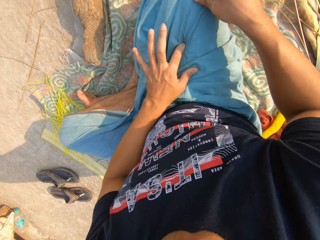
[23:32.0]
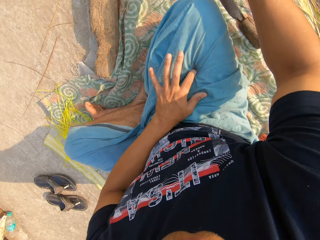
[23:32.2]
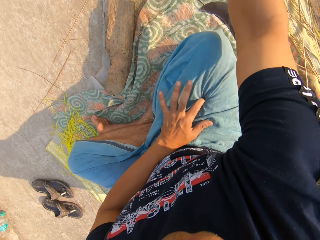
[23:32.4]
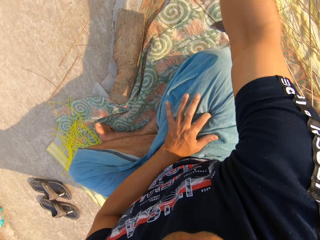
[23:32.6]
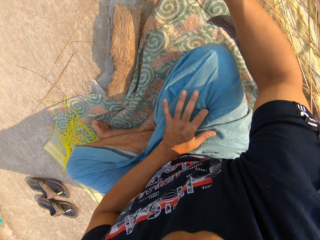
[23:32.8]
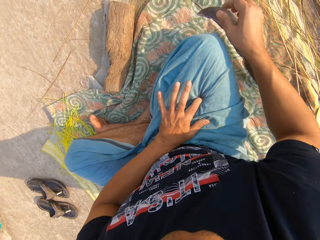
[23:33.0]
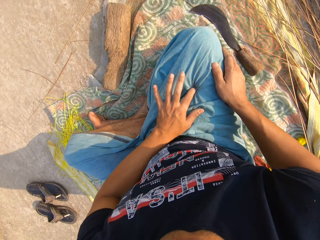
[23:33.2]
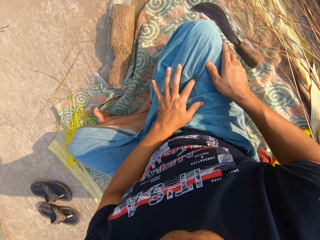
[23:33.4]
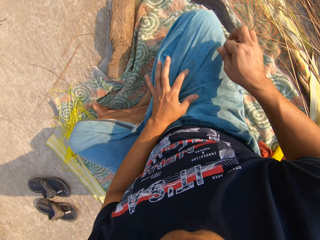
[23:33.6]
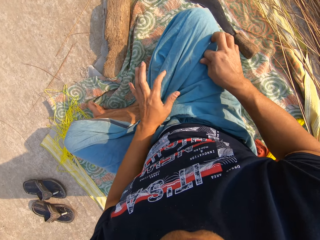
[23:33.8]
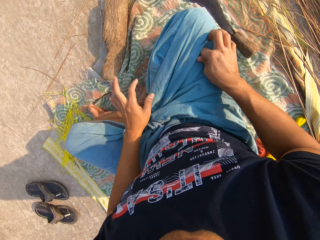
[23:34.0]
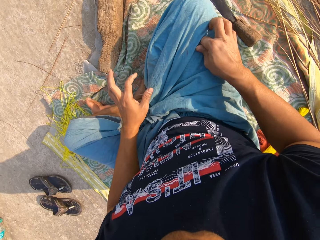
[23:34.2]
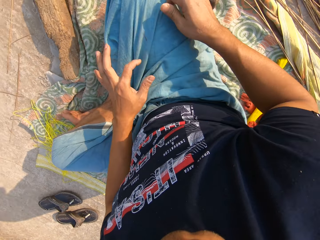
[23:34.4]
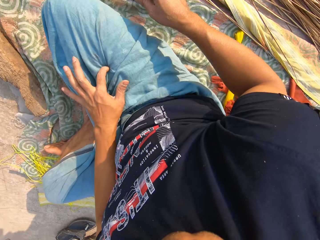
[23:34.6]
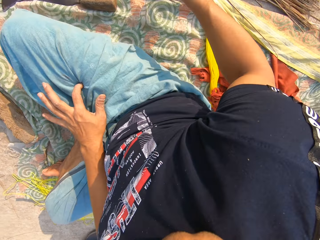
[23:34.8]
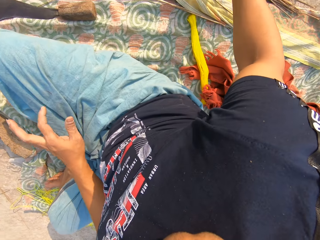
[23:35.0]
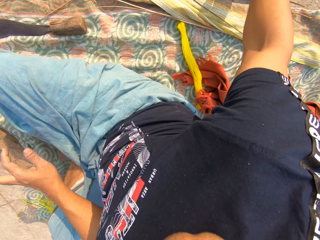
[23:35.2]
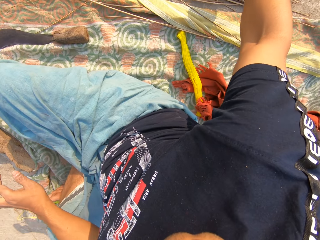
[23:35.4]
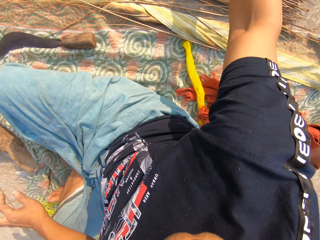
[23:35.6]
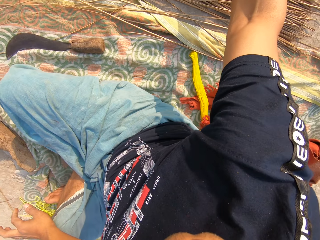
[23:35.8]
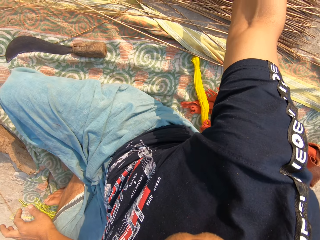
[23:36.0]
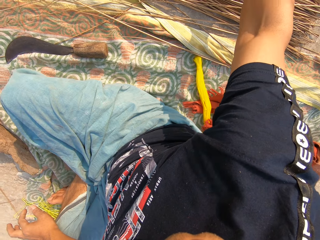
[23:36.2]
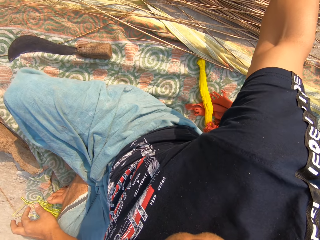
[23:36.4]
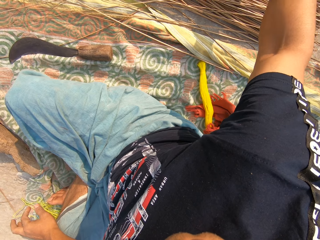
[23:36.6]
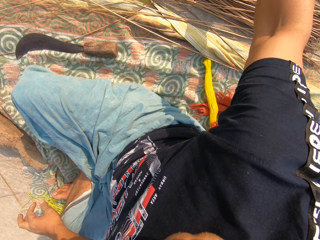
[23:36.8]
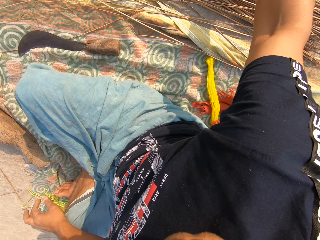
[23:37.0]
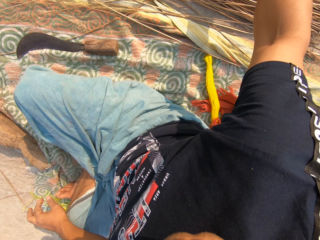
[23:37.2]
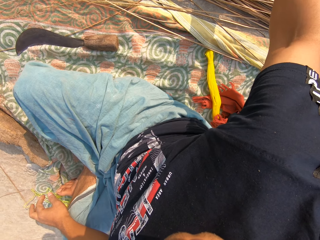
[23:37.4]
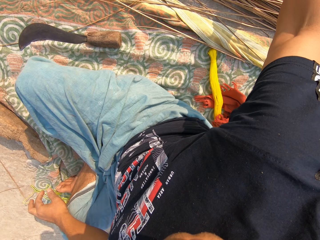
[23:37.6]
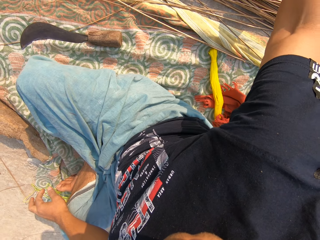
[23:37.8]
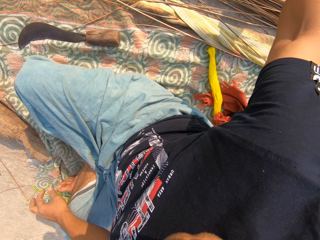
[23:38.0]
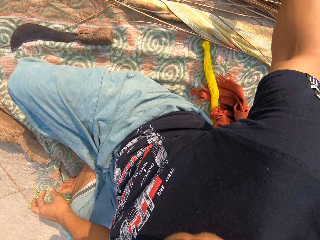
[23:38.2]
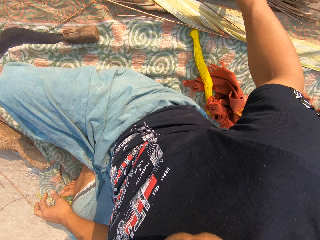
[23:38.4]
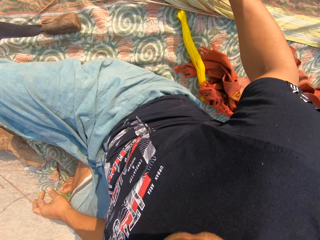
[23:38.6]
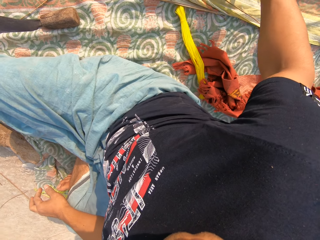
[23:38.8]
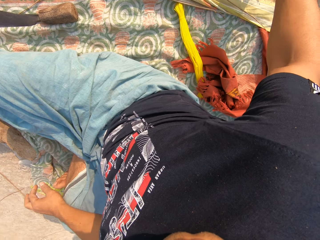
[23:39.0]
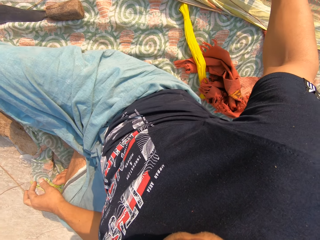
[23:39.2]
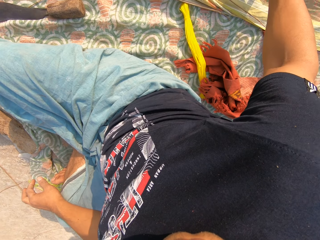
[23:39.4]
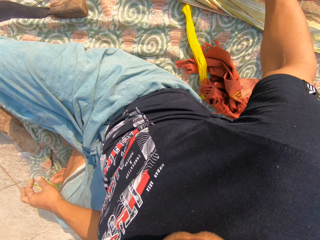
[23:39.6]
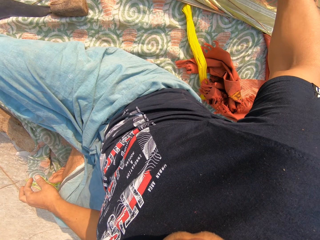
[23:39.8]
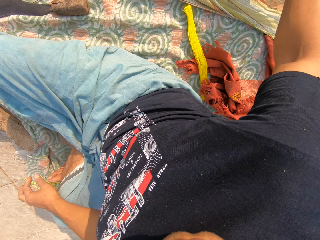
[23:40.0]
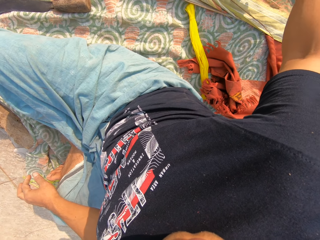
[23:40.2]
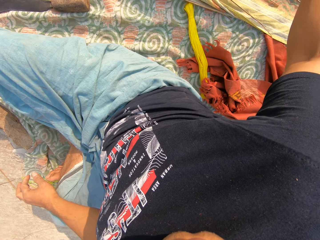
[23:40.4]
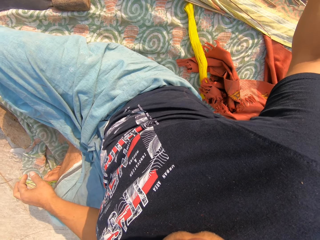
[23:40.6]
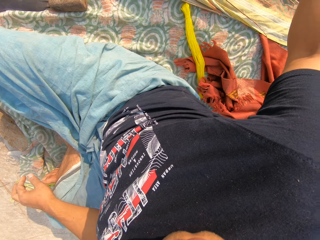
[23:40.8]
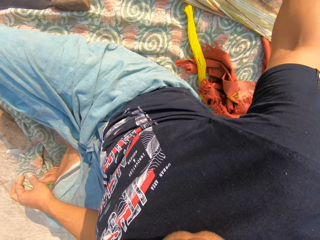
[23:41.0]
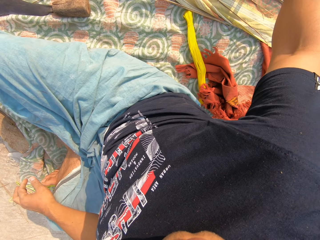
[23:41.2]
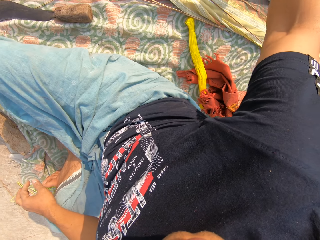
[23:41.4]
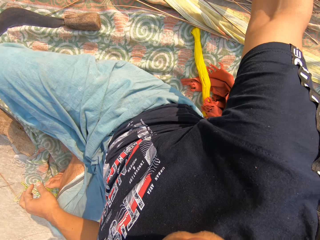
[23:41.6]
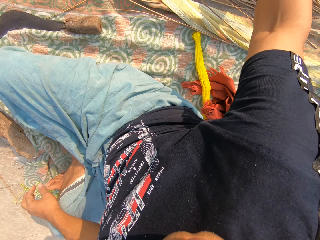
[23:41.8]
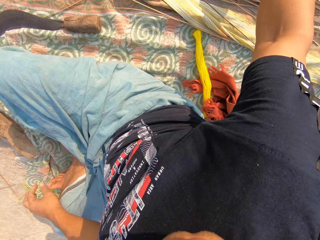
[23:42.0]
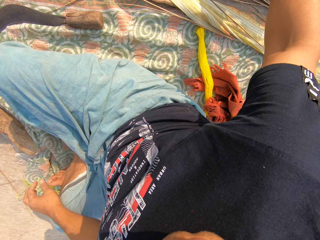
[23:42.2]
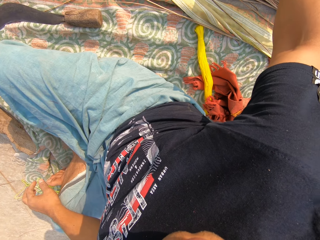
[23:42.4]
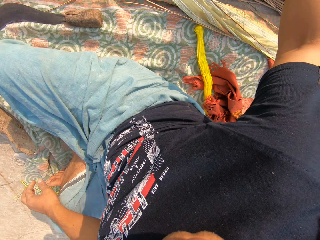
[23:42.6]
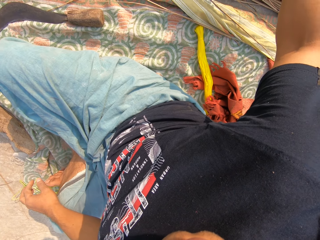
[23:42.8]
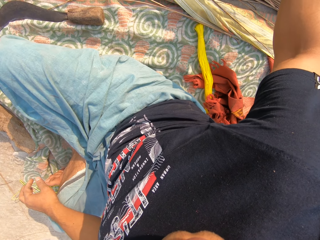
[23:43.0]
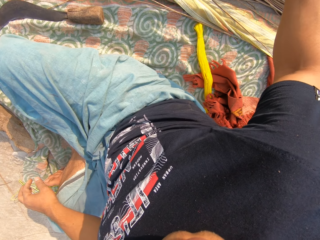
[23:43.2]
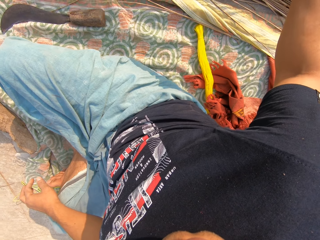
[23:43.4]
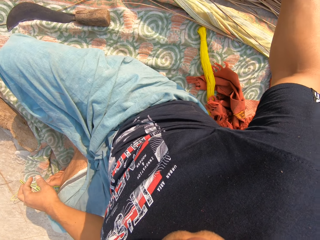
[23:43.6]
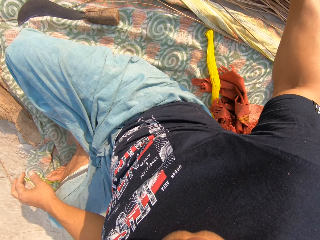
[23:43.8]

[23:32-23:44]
The camera wearer wipes his finger with his cloth. He places his hand on his thigh. He removes his left finger from the cloth. He places his right hand on the cloth. He wipes his finger with the cloth. He gathers the broomsticks with his hand and picks up the broomsticks with his right hand.

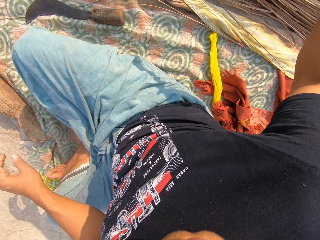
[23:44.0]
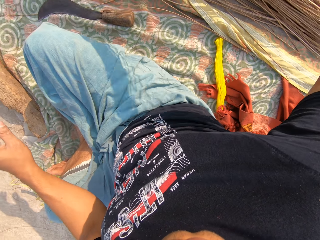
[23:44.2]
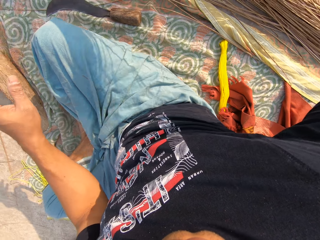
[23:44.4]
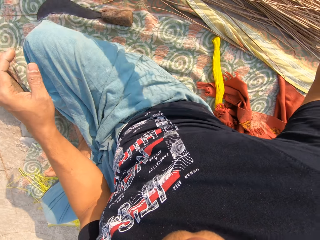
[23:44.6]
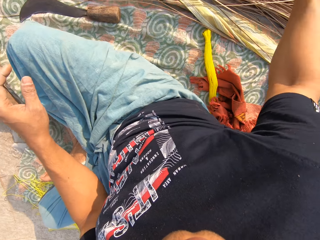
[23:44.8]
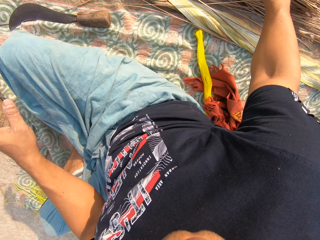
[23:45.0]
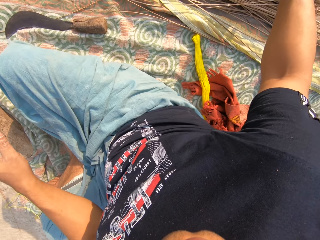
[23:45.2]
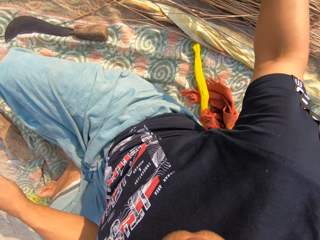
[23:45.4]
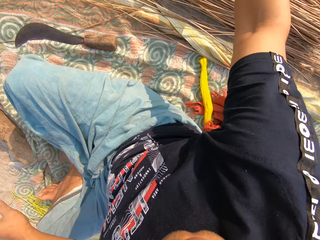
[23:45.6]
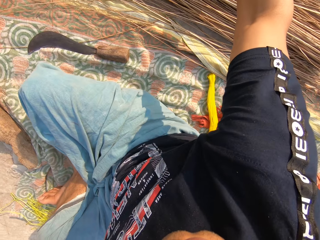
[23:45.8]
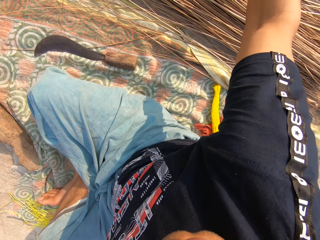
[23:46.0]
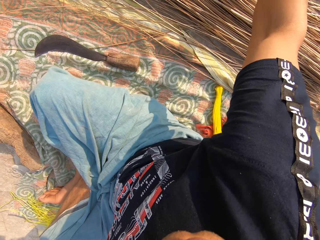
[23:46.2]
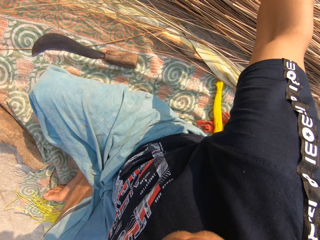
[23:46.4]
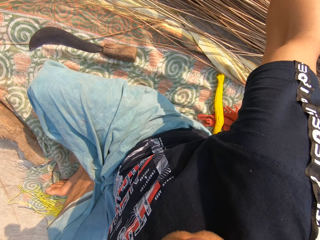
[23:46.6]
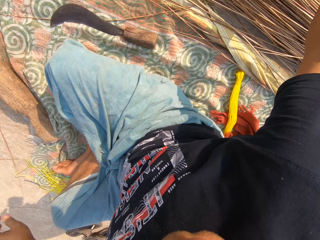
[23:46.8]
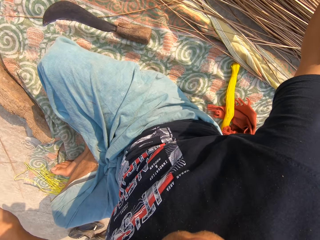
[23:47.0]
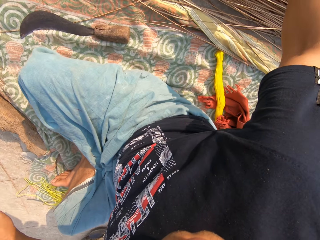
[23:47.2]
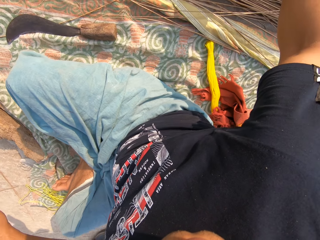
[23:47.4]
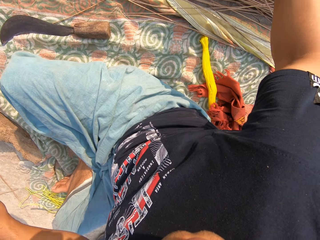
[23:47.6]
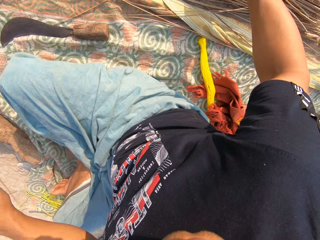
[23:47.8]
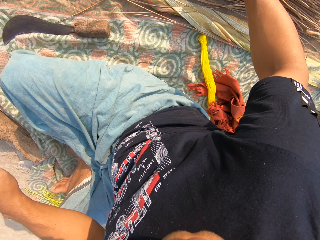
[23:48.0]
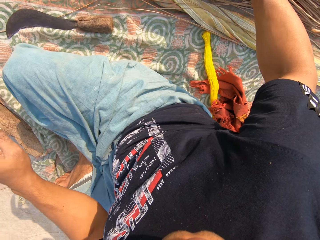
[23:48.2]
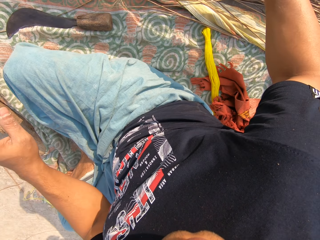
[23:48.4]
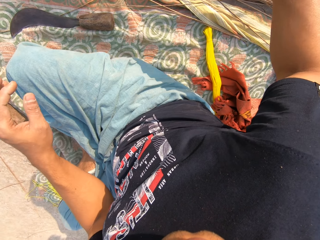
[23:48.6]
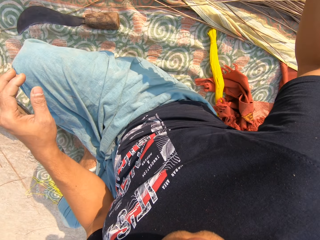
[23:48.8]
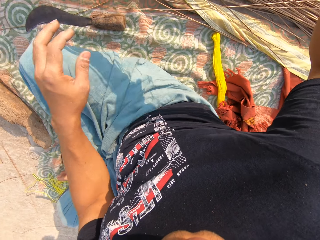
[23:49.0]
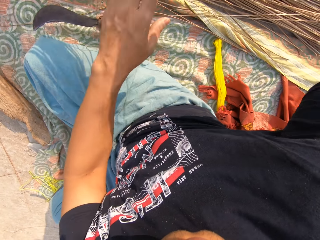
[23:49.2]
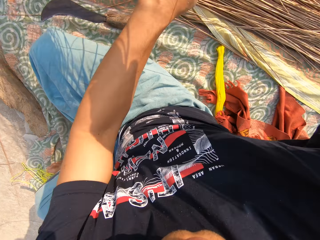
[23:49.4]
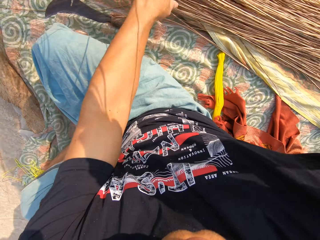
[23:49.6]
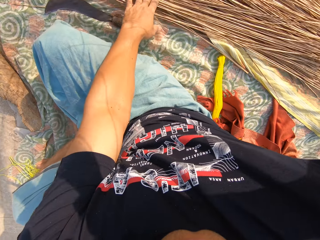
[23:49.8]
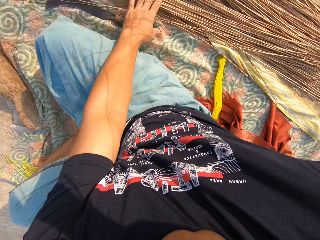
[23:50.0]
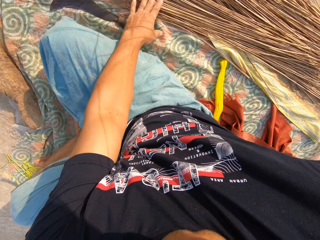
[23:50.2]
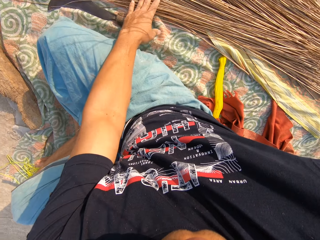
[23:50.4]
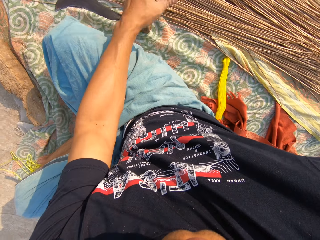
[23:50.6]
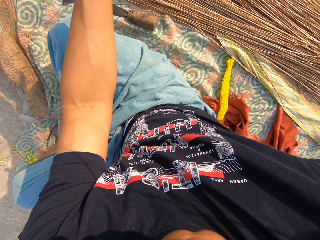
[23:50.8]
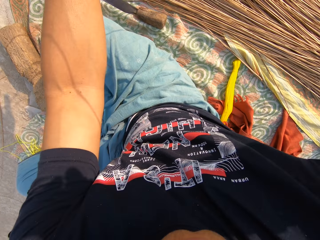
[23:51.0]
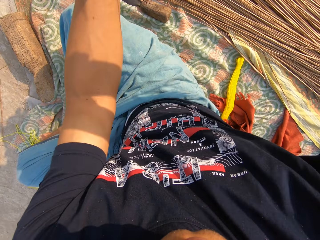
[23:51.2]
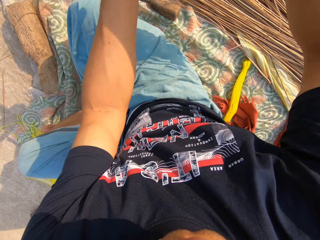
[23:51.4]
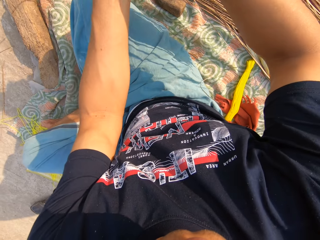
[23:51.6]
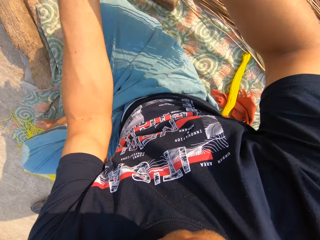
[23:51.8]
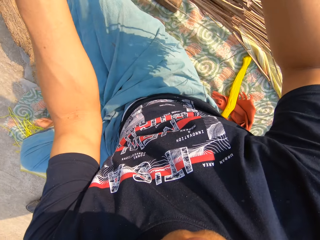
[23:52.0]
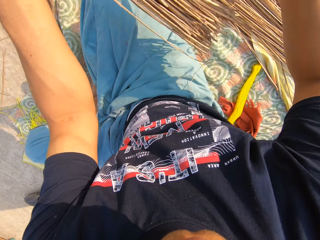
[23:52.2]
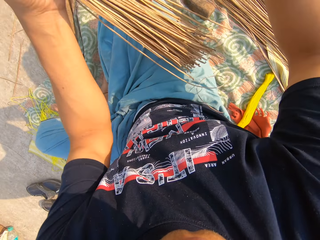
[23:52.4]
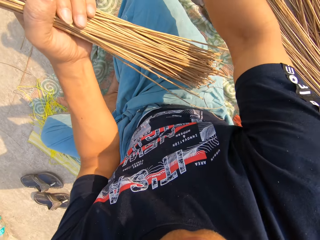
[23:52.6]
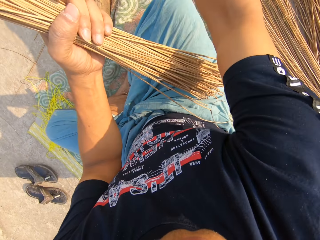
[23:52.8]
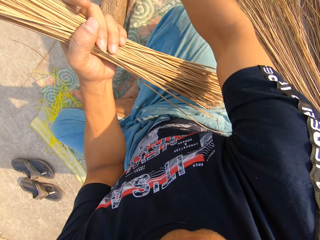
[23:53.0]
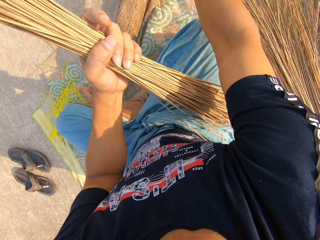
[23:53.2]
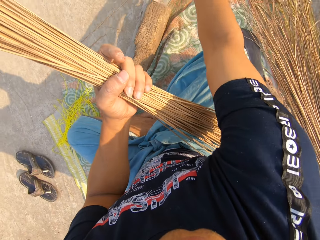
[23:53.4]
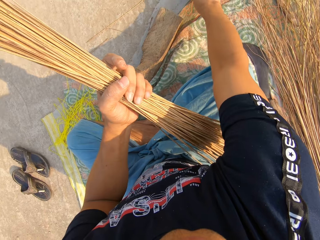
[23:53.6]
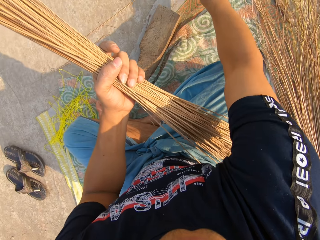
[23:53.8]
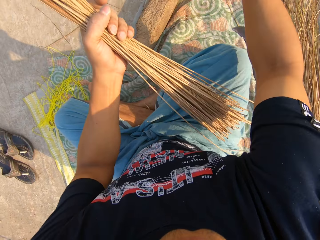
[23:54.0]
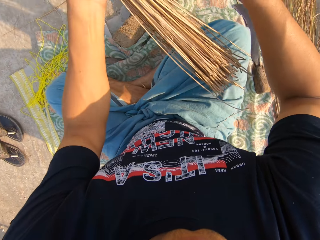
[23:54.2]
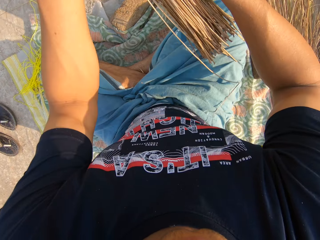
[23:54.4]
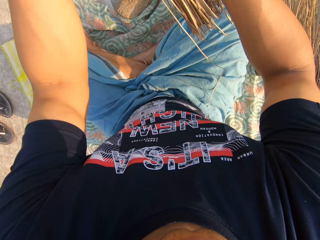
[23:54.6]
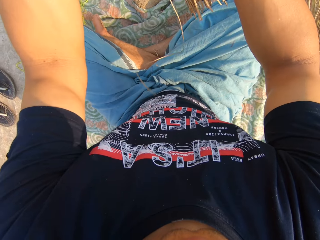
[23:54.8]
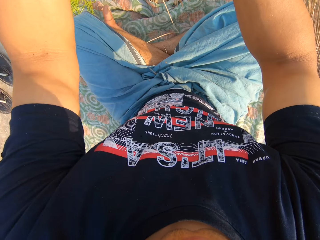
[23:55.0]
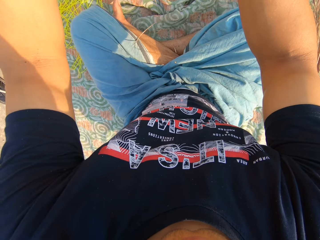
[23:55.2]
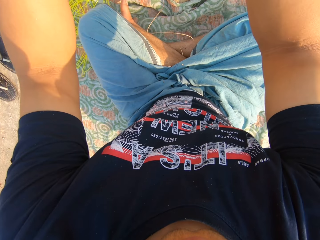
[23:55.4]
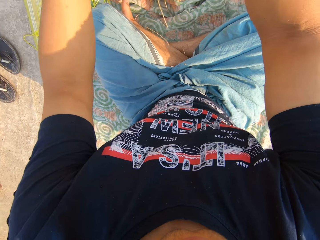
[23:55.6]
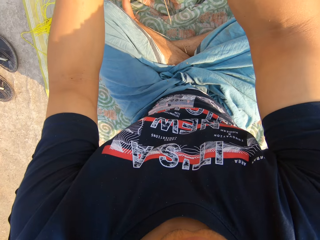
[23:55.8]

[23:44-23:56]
The camera wearer places the broomsticks in his left hand. He holds the broomsticks with his left hand. He does something. He holds the broomsticks with both his hands.
